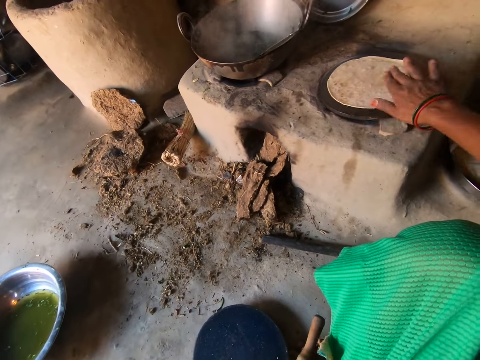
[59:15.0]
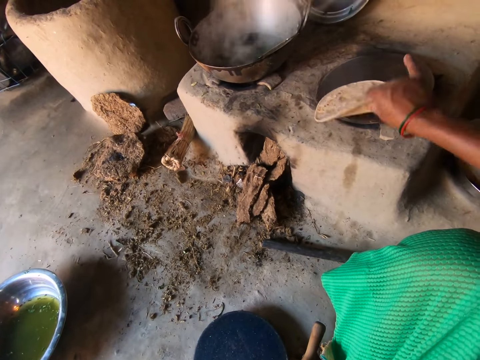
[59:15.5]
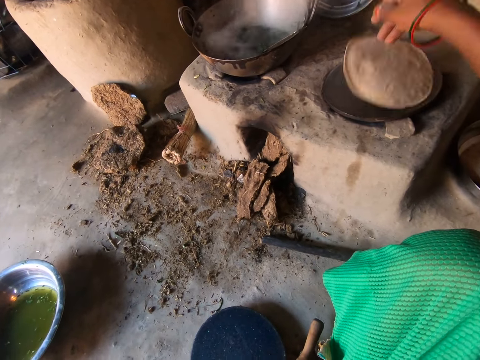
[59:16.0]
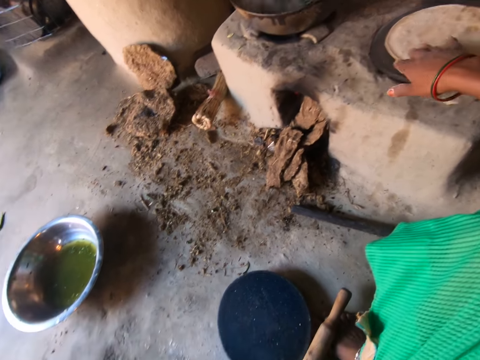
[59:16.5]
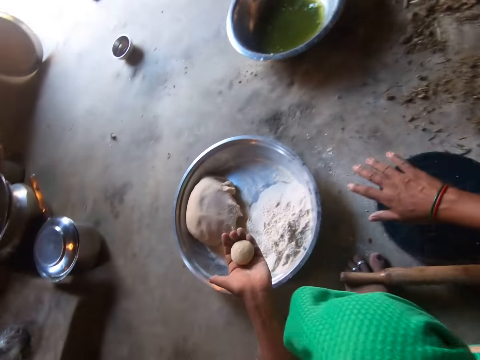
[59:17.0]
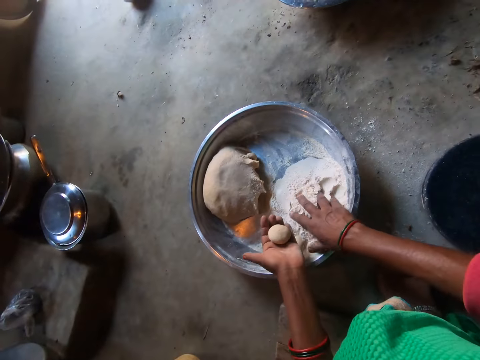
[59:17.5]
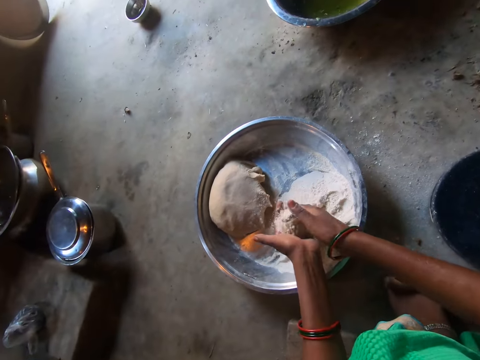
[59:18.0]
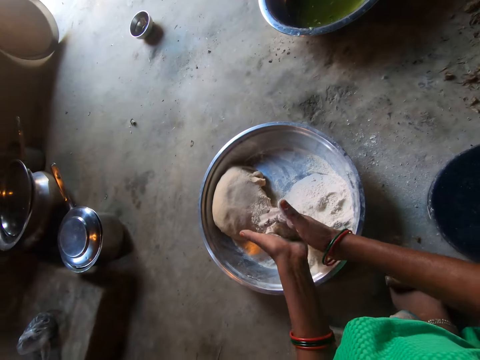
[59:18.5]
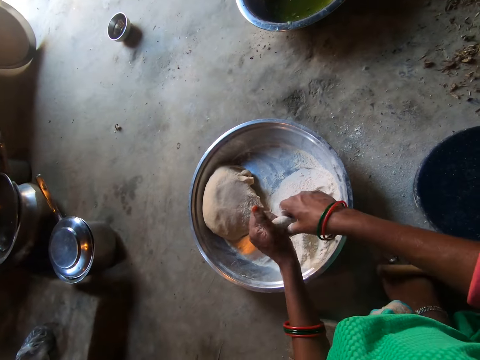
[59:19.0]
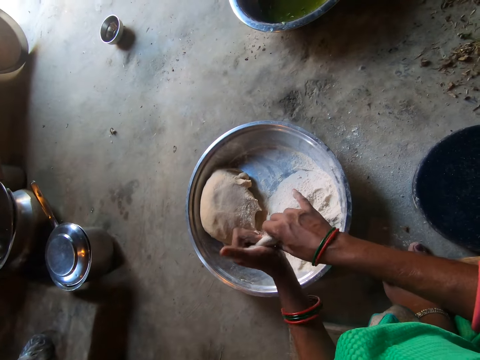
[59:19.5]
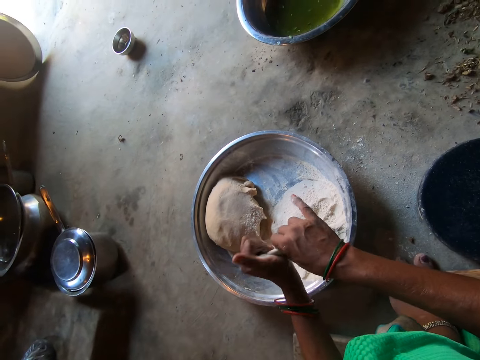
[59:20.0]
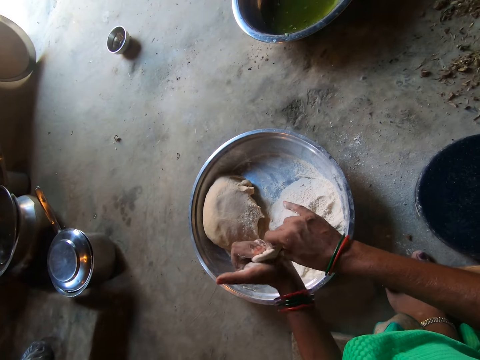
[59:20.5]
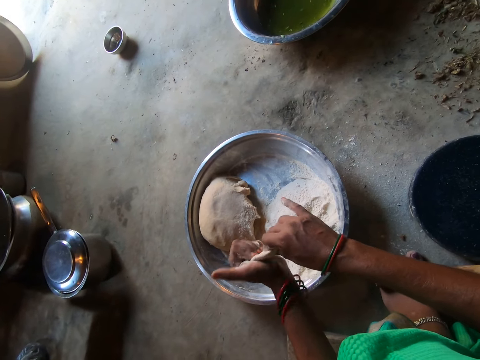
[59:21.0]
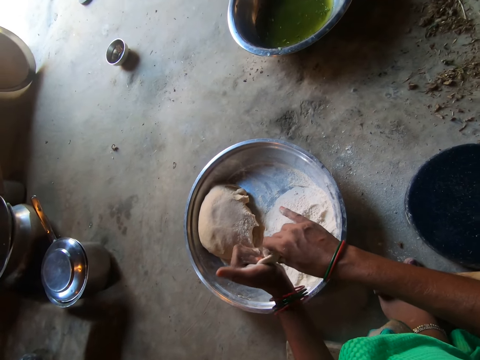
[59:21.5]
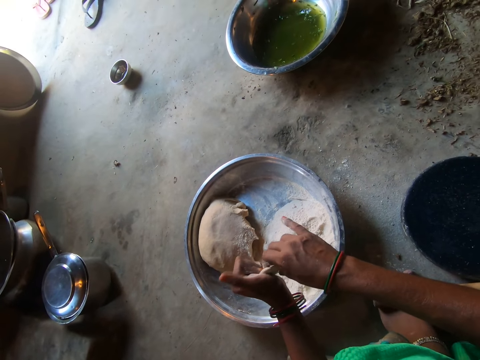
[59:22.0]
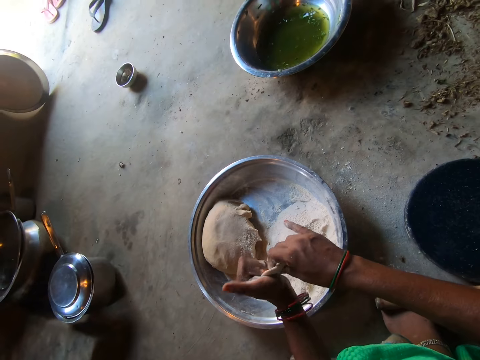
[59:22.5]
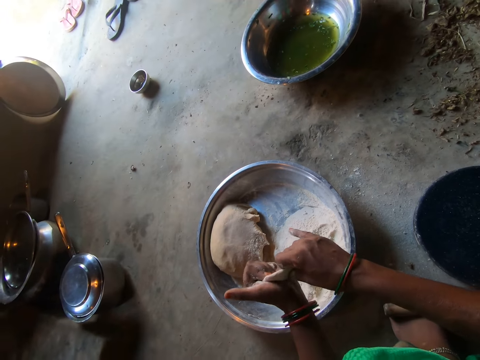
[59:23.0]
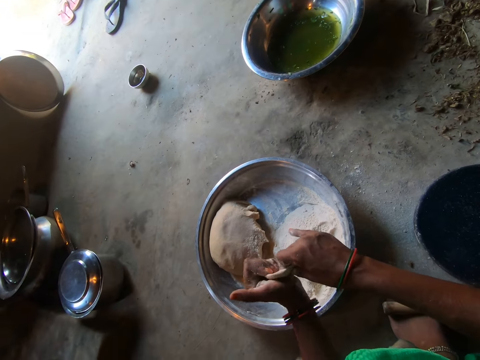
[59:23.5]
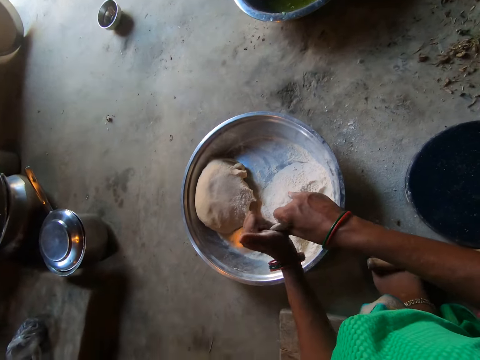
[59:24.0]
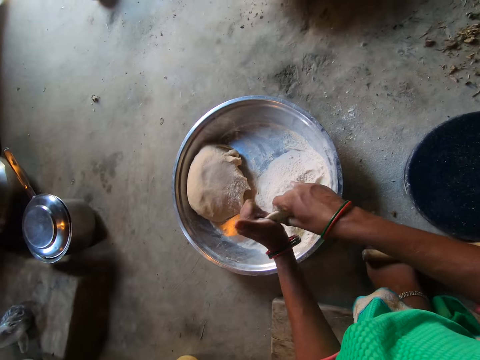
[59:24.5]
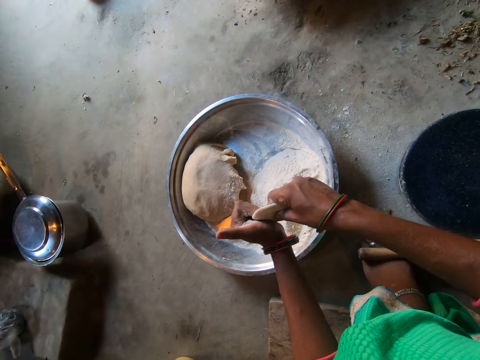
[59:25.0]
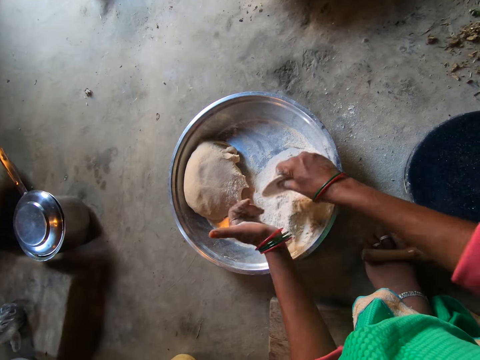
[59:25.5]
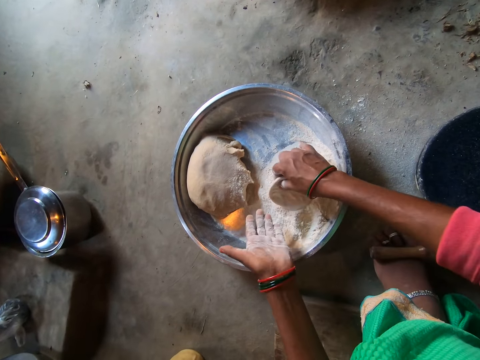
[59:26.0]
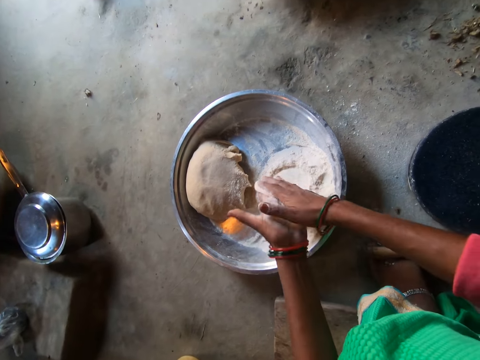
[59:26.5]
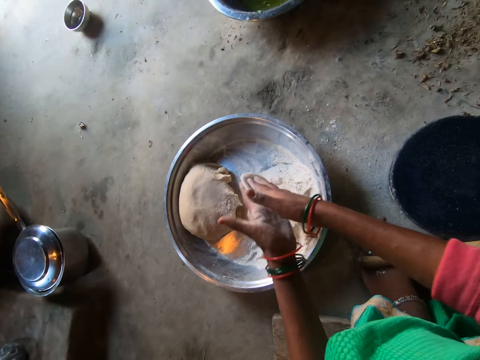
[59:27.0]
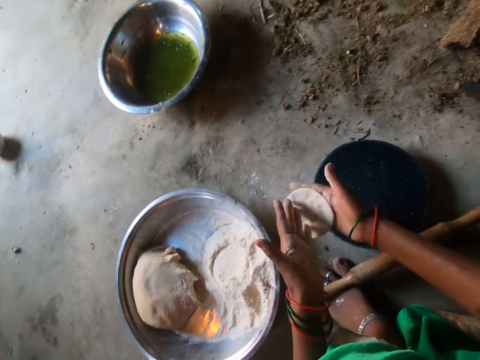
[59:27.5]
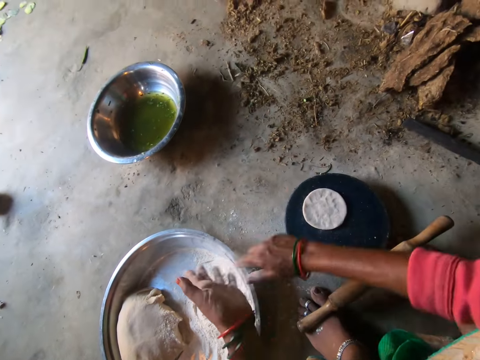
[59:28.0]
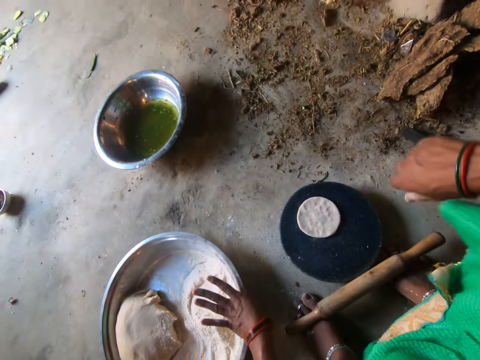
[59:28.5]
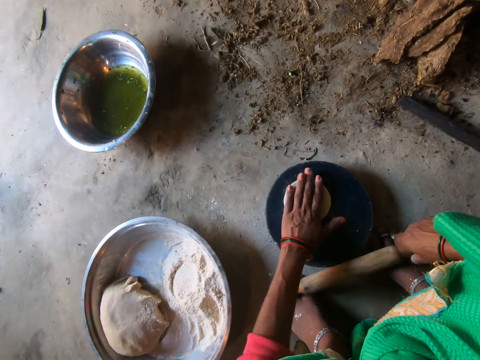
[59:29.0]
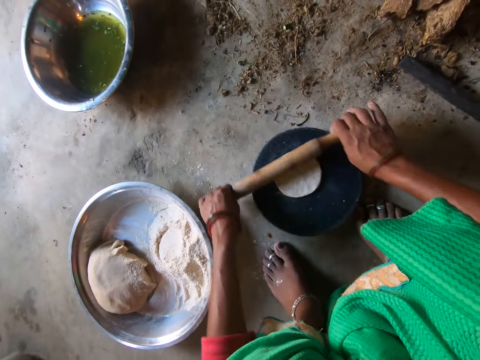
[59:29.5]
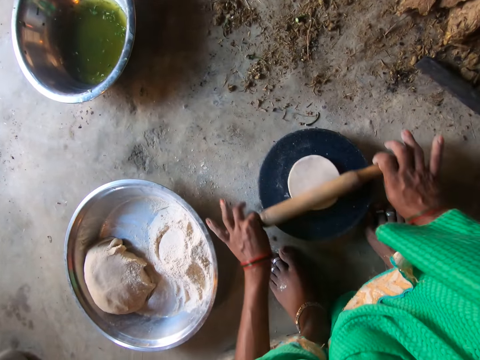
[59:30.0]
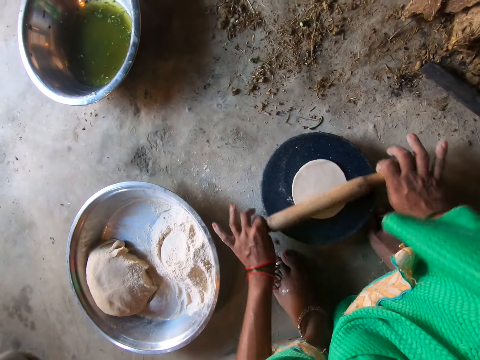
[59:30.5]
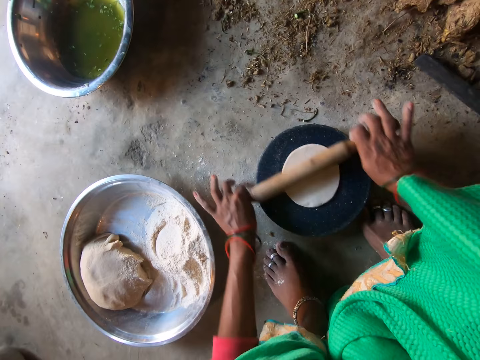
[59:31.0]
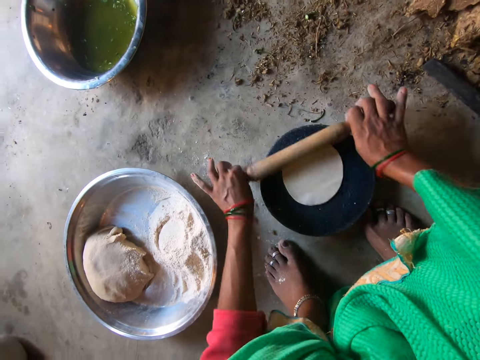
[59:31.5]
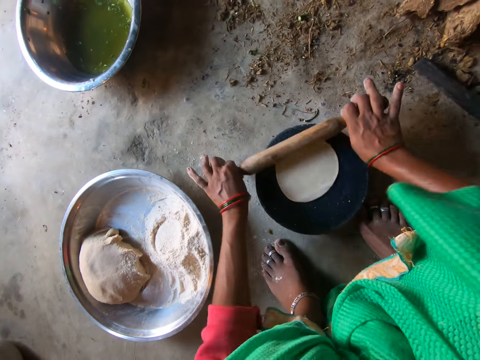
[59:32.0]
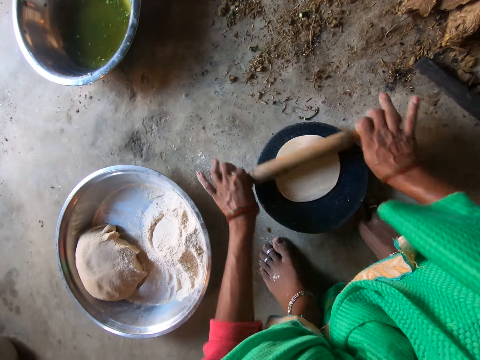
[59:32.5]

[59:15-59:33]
The camera wearer turns the dough on the hot plate with her right hand. She puts the flour on the dough. She kneads the dough with both hands. She rolls the dough with her hands. She drops the dough on the plate with her right hand and dusts her hands. She rolls the dough with the rolling pin on the plate with both hands.

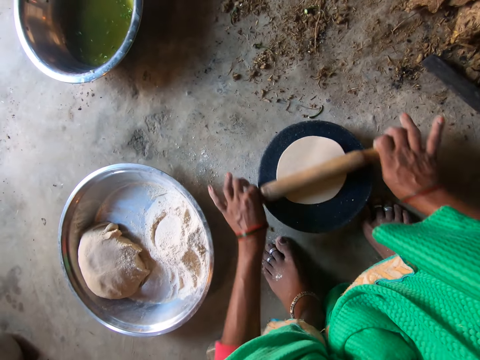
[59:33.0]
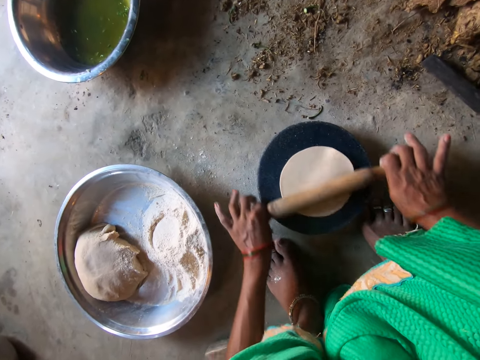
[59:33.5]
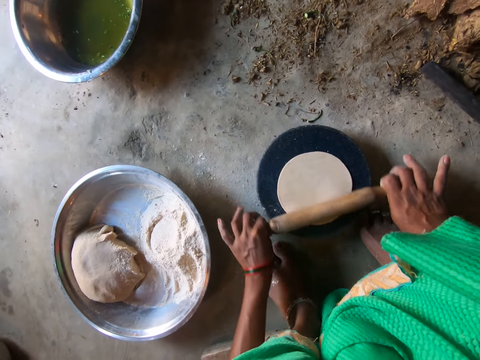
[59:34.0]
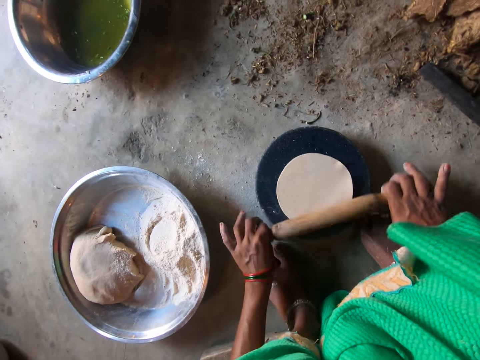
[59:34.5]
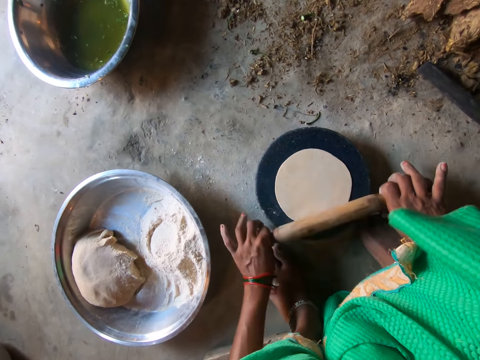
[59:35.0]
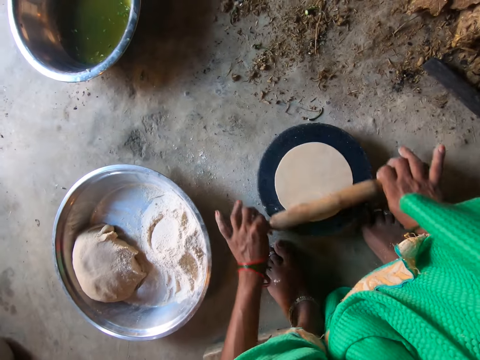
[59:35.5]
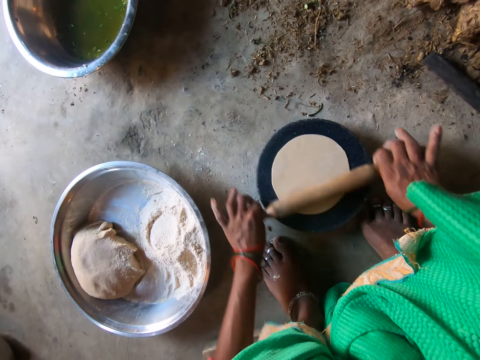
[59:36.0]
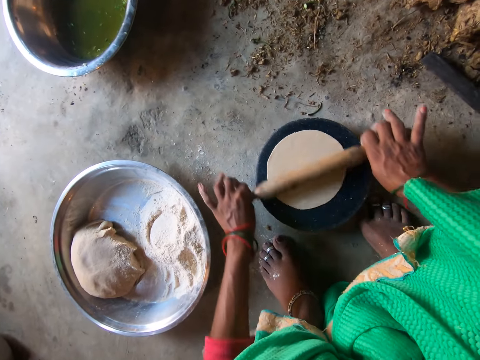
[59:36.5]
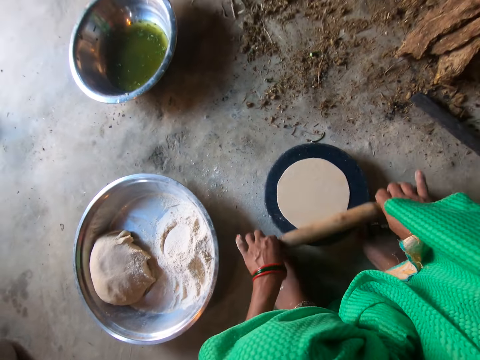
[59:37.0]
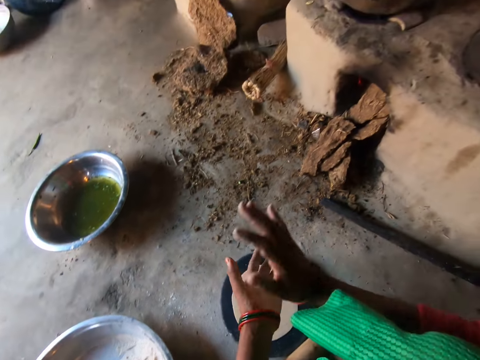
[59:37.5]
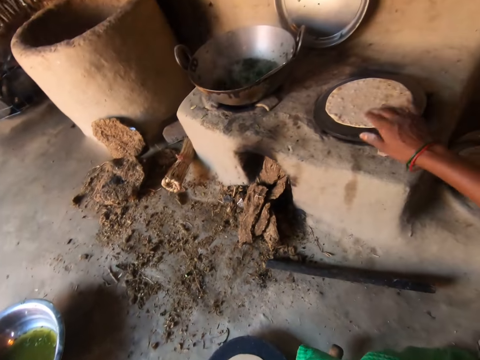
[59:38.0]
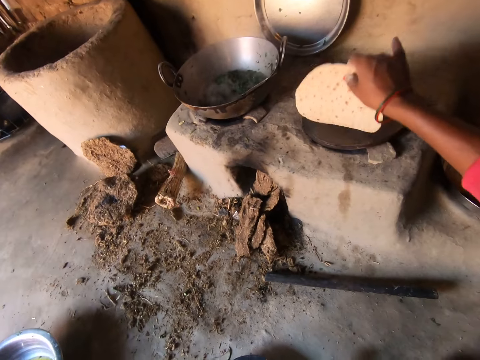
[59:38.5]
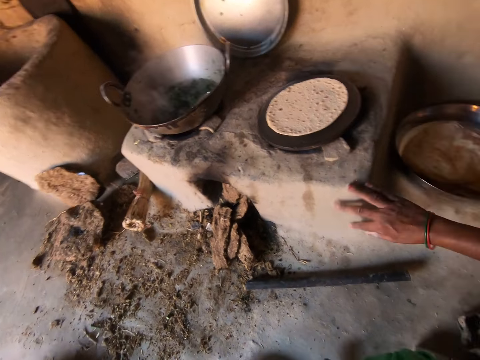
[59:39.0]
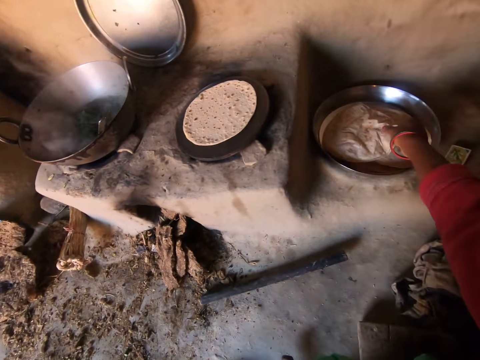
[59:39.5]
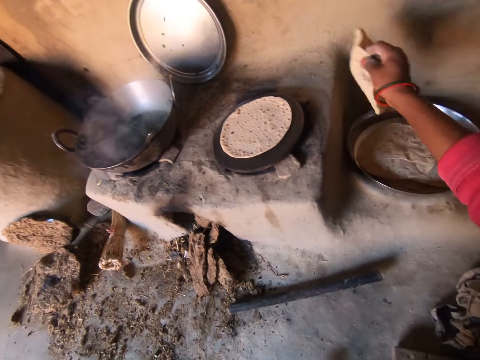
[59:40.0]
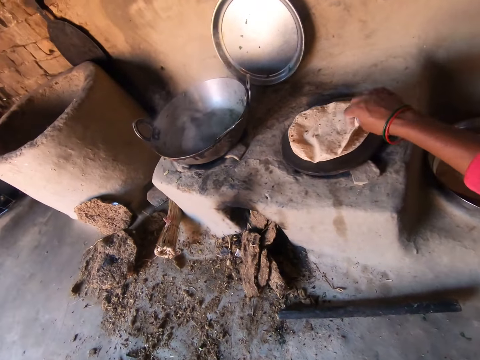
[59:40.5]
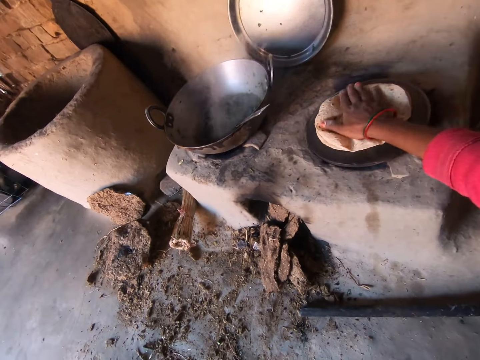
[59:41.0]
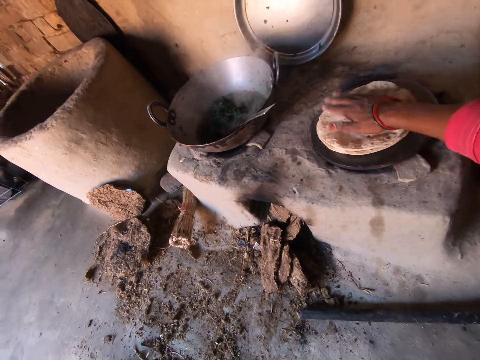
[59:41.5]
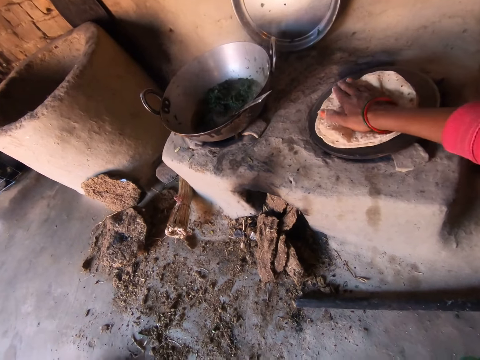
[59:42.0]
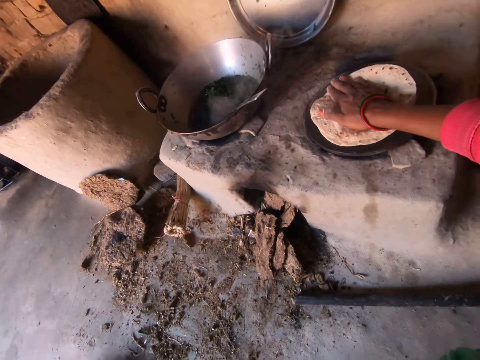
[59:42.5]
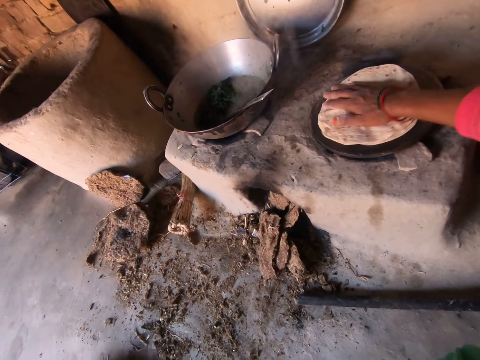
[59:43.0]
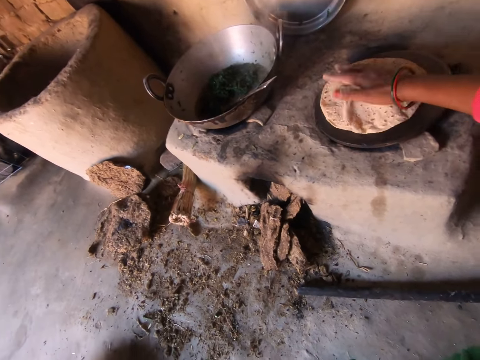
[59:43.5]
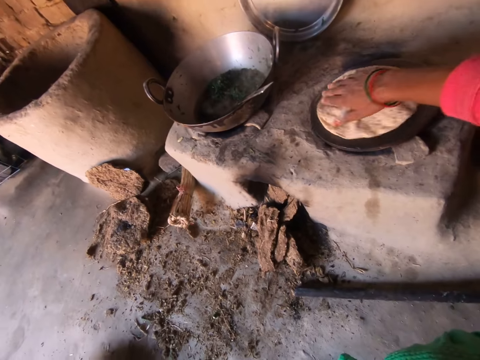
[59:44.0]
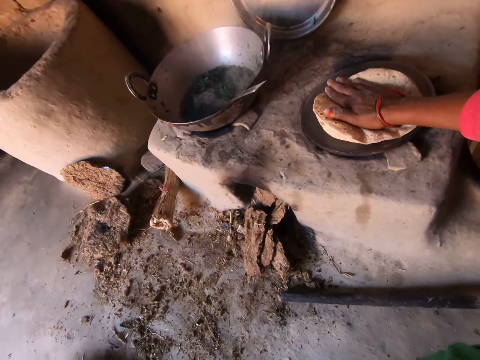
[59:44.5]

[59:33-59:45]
The camera wearer drops the rolling pin on the floor with both hands and dusts her hands. She turns over the dough on the hot plate with her right hand. She picks up a piece of chapati from a tray on the floor with her right hand. She places the chapati on top of the dough on the hot plate with her right hand. She rotates the chapati on top of the dough on the hot plate.
